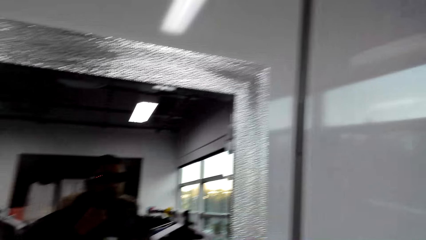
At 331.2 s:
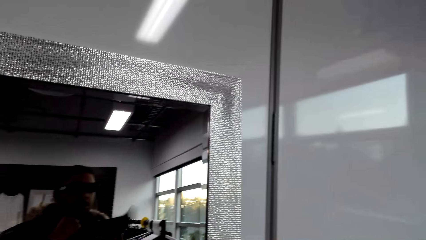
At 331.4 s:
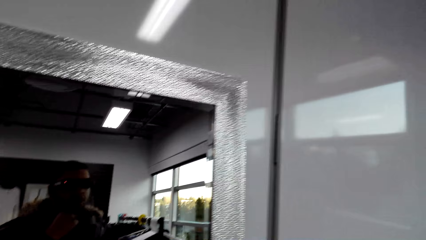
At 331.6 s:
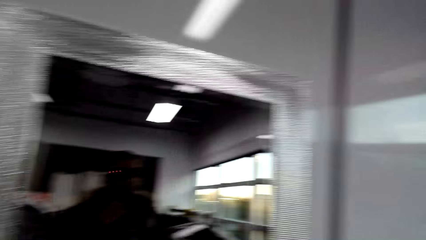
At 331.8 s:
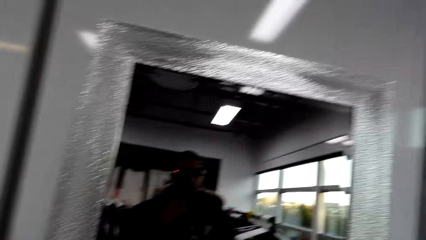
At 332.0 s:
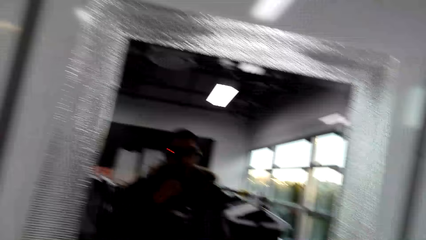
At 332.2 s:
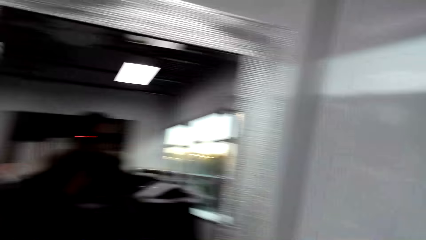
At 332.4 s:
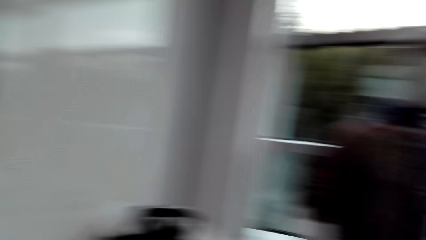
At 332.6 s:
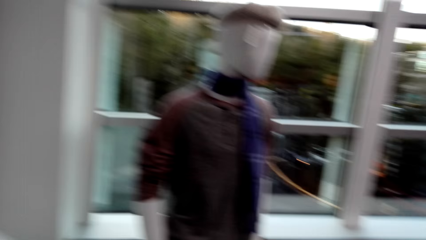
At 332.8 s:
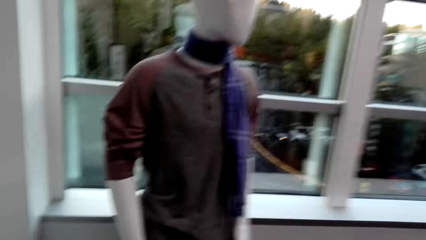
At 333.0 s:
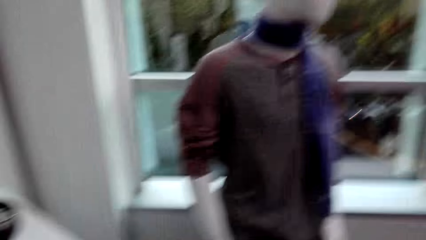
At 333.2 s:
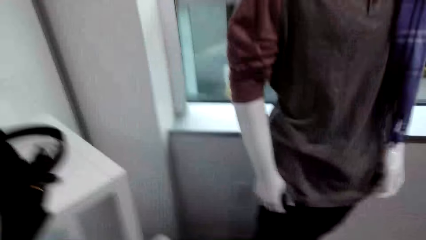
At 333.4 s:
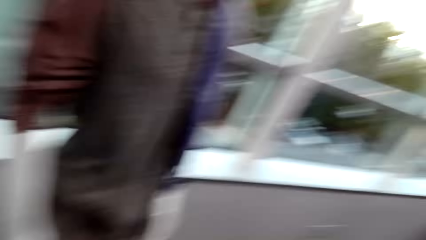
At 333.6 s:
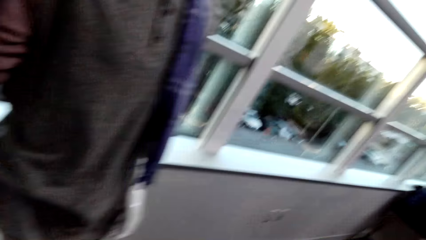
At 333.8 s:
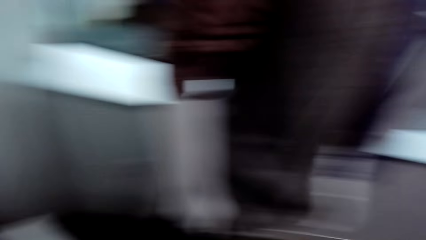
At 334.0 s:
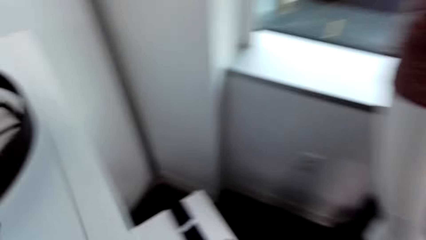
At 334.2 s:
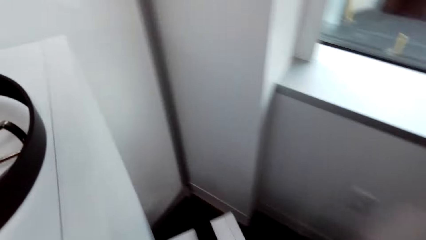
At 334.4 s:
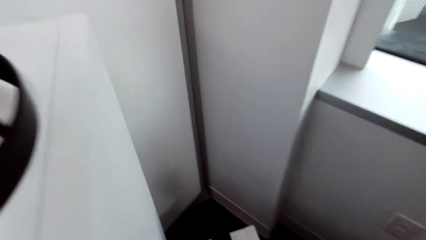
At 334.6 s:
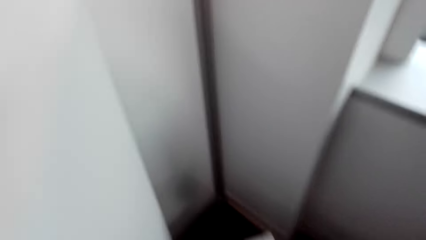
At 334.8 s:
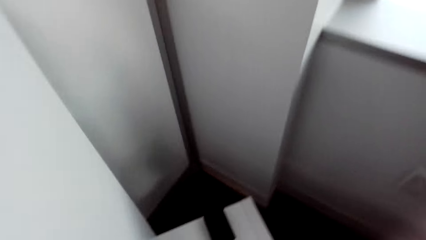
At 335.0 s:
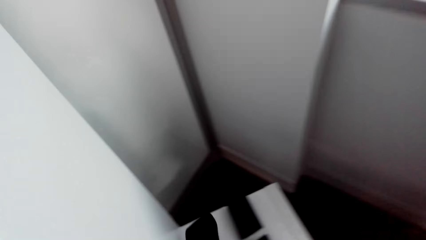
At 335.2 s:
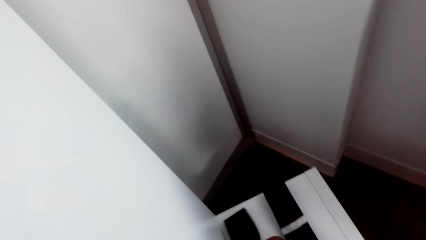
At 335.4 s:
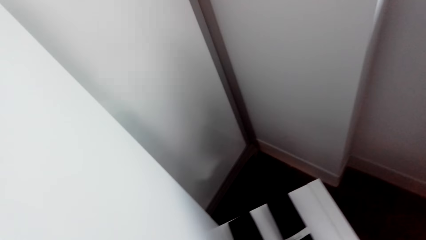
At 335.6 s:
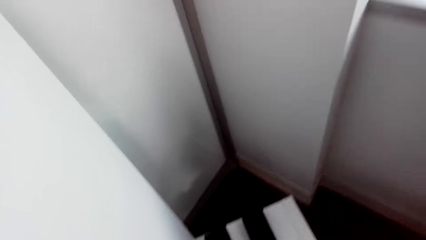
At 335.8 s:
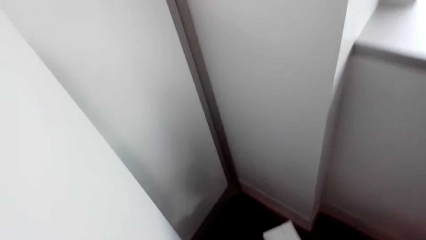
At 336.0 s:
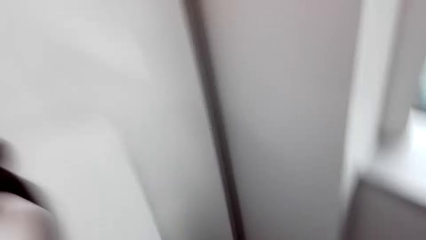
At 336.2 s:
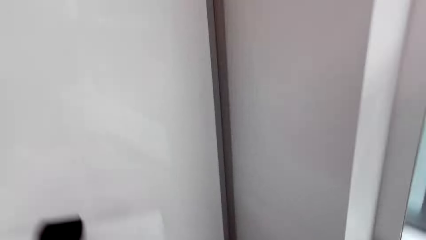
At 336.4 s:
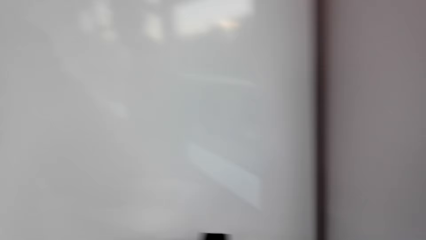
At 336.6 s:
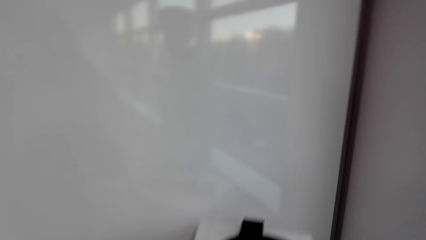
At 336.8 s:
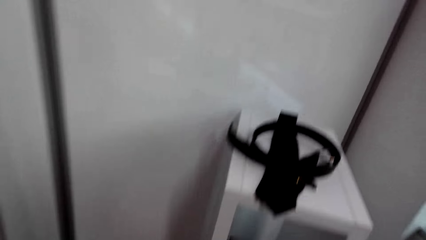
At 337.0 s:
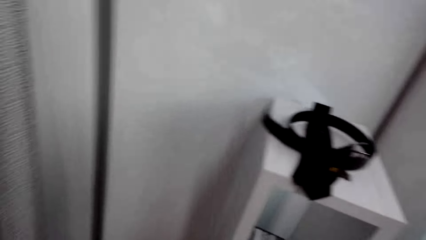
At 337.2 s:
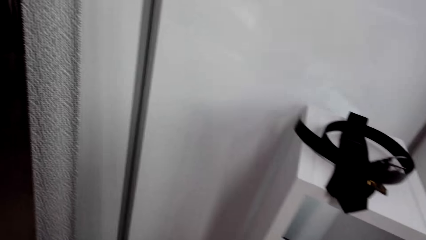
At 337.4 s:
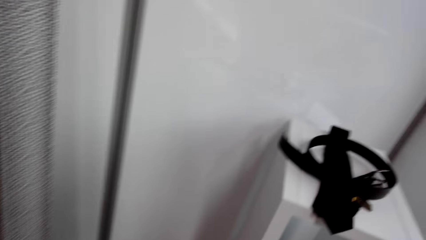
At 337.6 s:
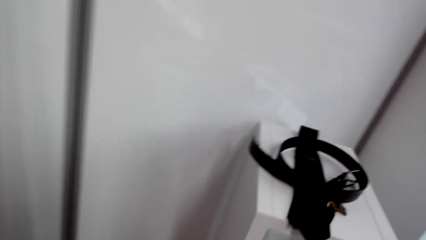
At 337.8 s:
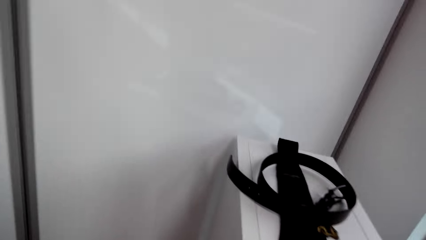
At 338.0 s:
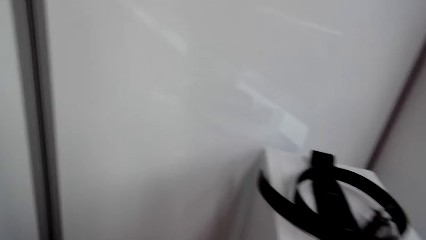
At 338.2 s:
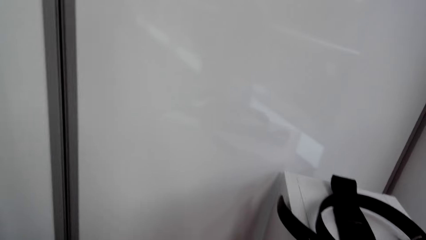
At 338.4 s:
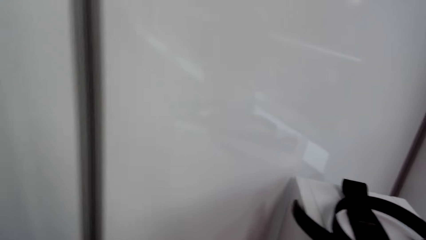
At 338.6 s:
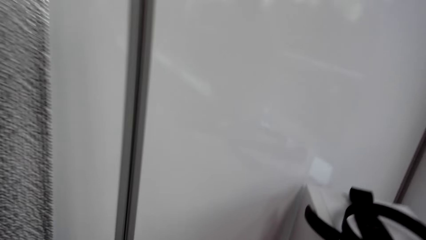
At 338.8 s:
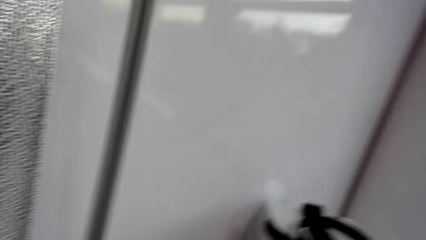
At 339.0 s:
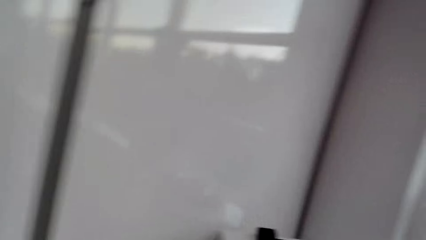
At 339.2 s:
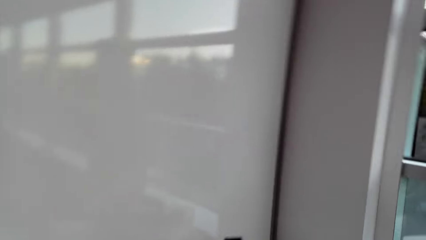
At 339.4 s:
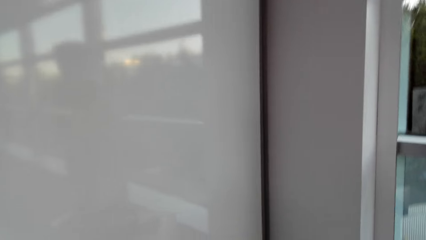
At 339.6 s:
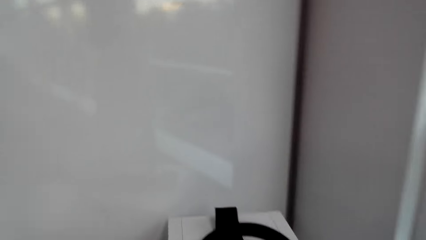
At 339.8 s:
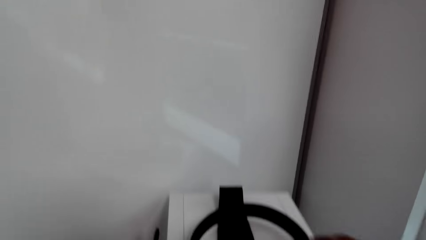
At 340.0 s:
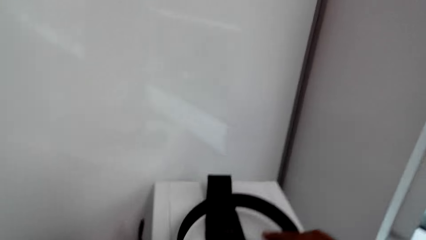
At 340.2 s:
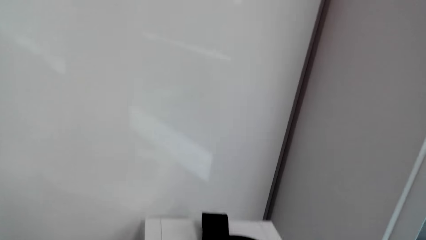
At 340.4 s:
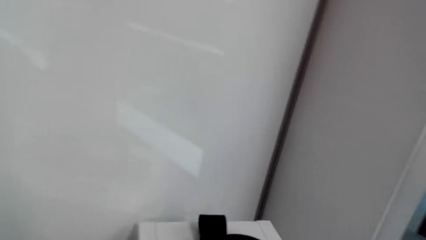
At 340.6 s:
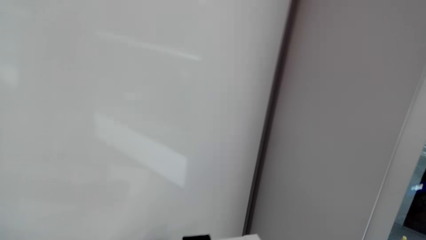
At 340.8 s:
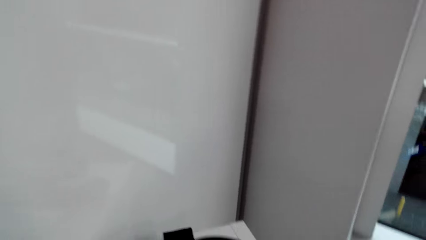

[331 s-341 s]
The camera wearer places the tie in his left hand on the stool.

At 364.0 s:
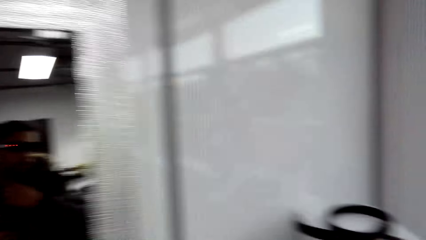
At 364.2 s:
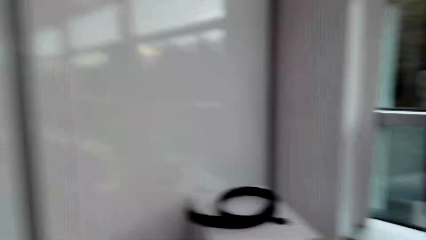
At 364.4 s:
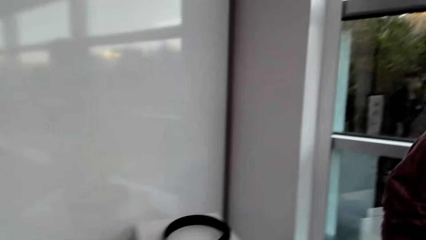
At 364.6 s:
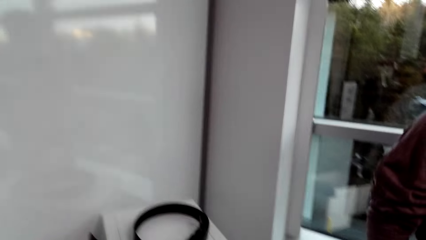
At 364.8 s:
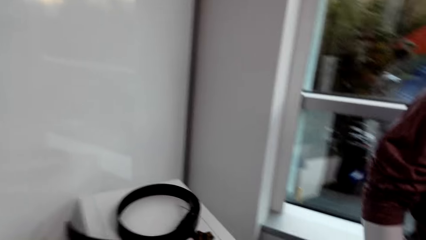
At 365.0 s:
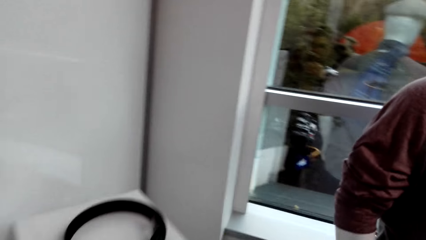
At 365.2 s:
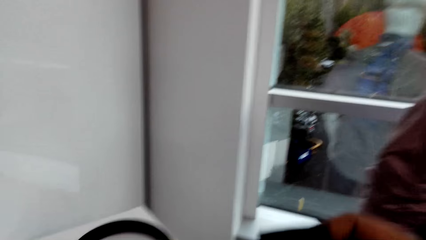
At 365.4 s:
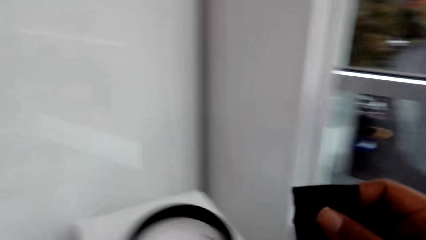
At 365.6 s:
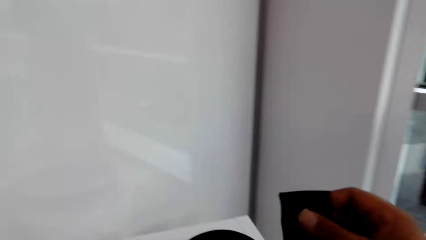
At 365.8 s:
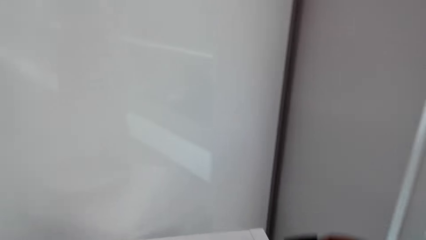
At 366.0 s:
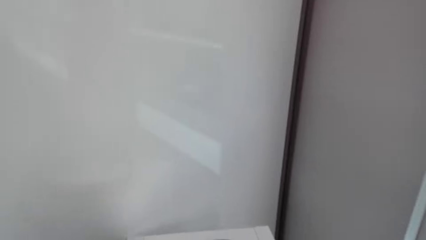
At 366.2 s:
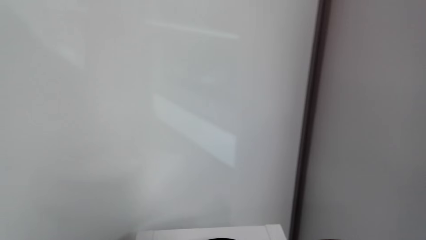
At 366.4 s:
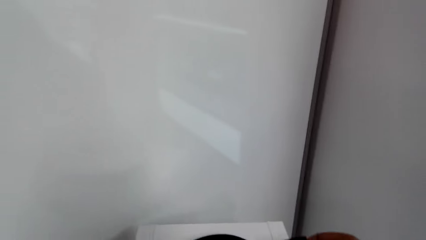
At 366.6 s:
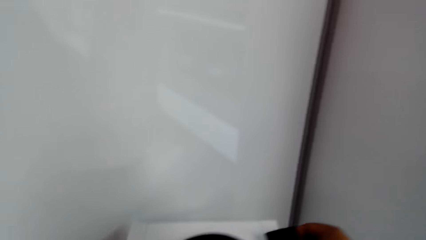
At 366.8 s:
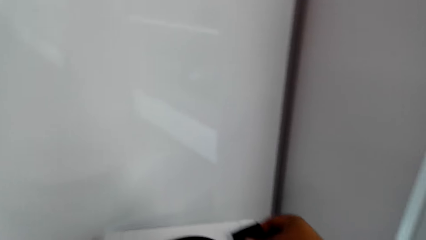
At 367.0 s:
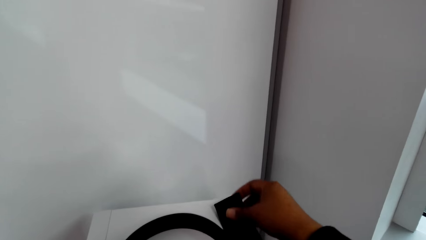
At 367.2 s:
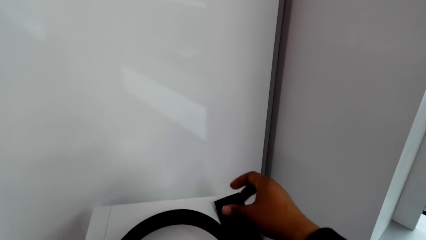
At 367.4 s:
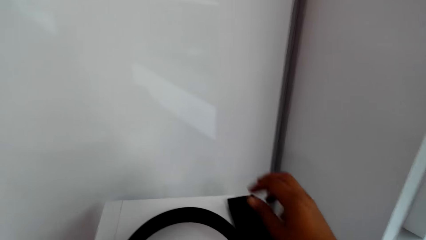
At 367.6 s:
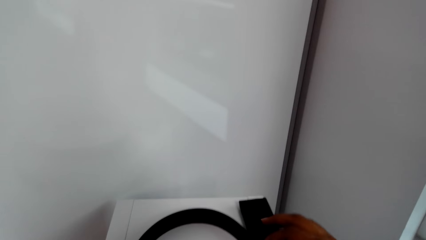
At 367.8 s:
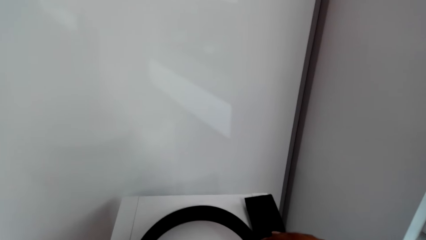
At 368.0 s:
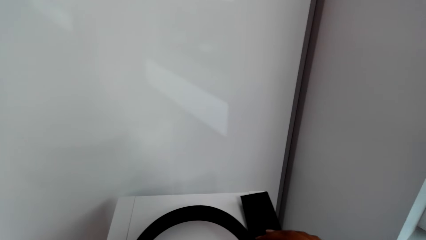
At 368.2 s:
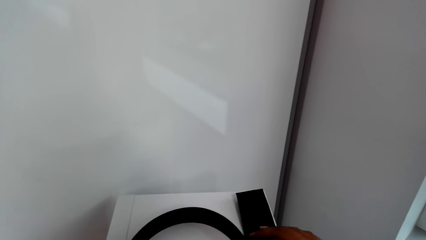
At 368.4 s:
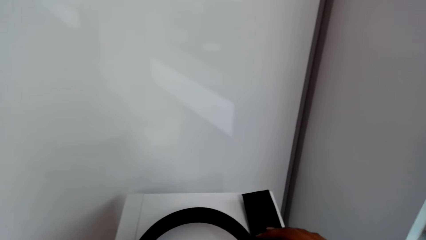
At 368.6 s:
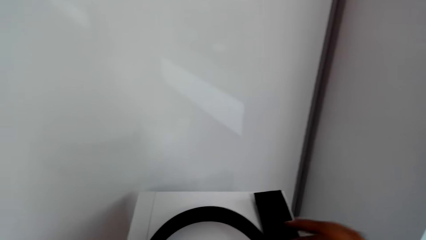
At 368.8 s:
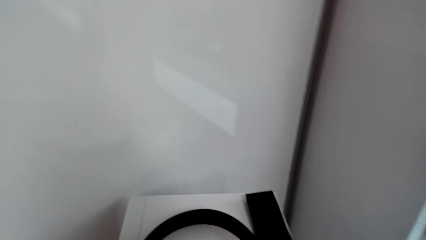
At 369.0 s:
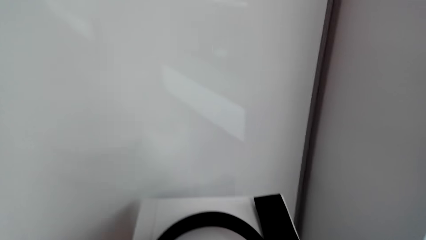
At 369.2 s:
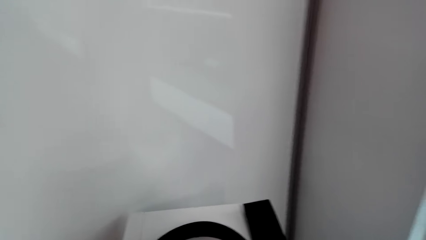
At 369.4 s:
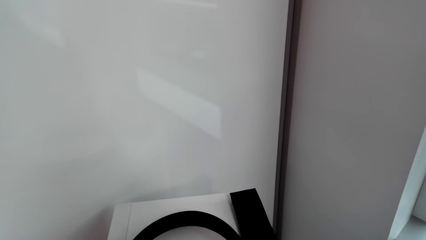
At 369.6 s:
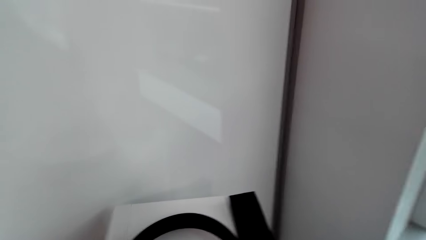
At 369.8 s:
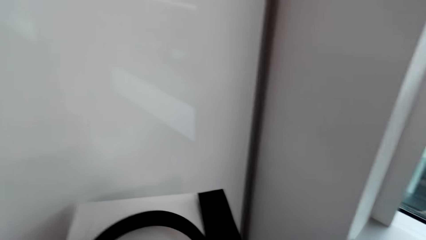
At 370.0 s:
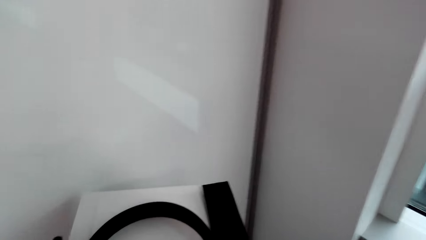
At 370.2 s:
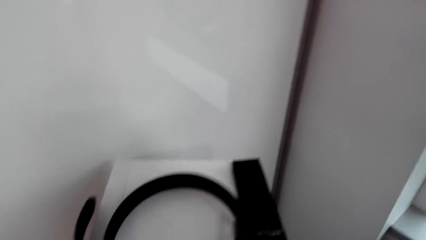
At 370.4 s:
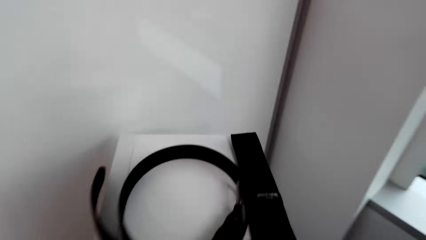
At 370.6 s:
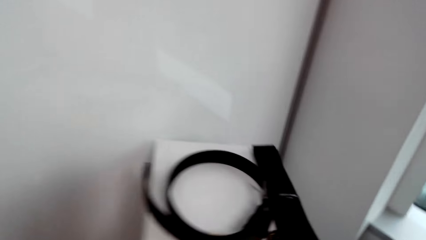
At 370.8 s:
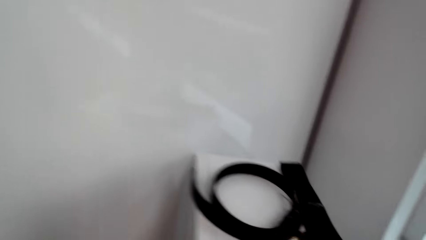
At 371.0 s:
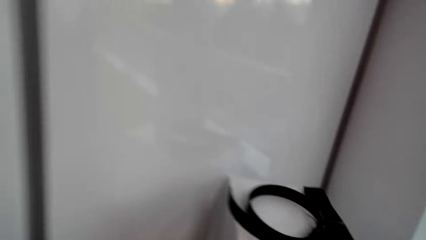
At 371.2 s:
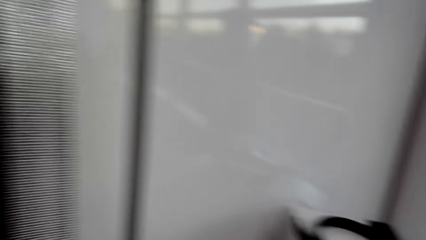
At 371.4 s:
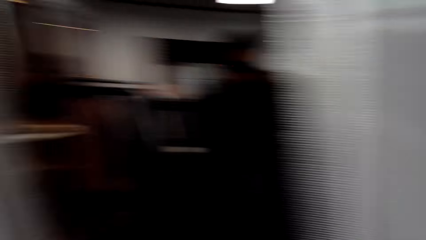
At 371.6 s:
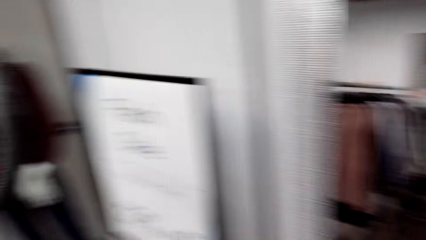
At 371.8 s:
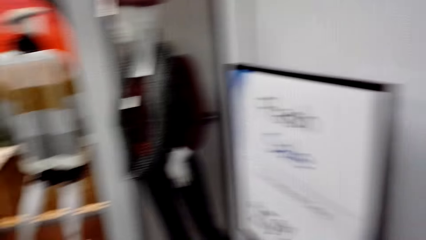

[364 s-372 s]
The camera wearer places the tie in his right hand on the top of the shelf.
